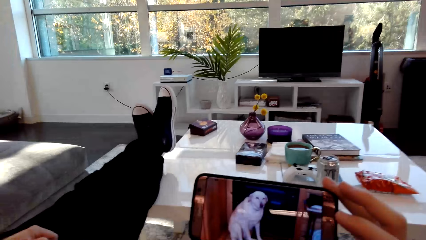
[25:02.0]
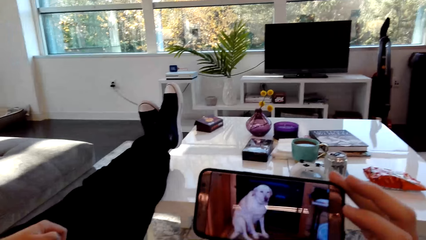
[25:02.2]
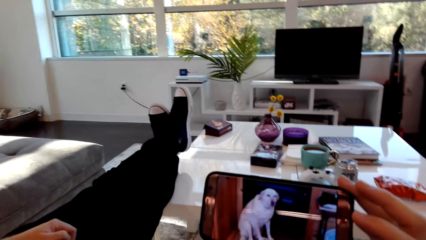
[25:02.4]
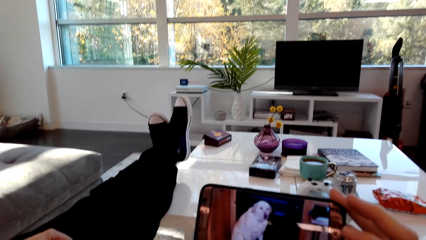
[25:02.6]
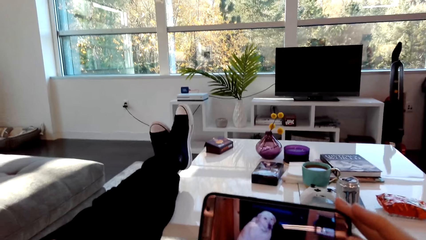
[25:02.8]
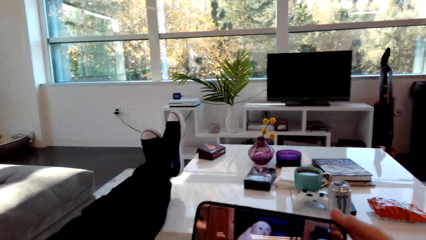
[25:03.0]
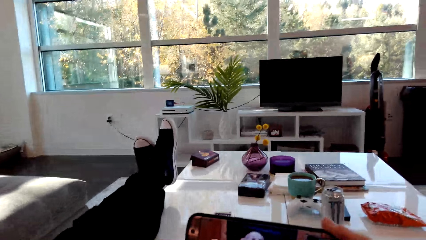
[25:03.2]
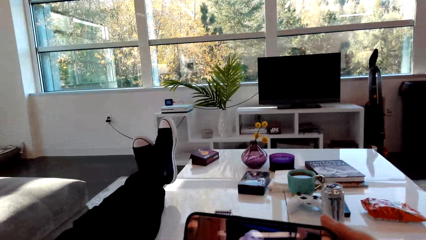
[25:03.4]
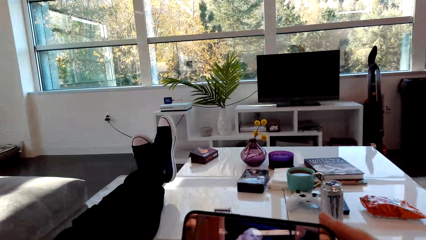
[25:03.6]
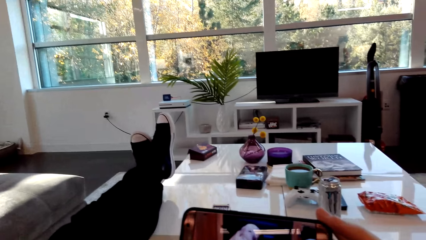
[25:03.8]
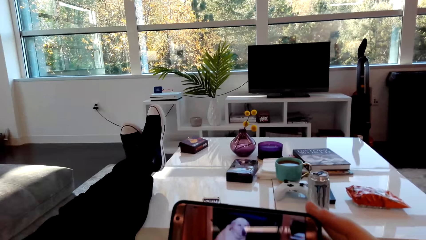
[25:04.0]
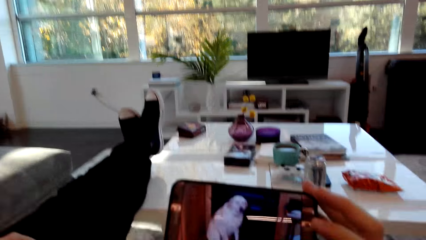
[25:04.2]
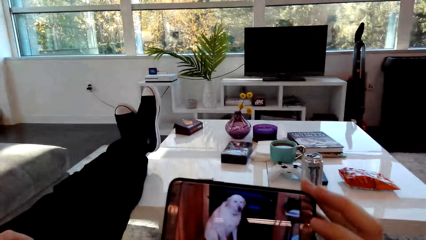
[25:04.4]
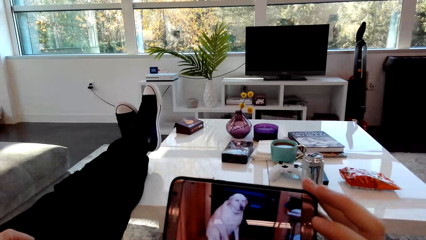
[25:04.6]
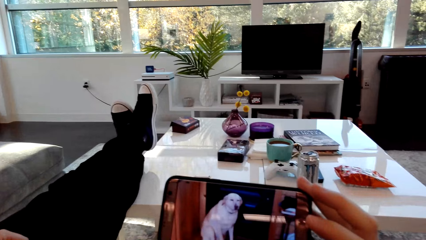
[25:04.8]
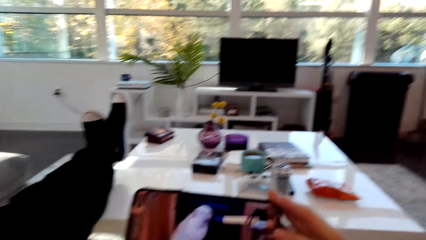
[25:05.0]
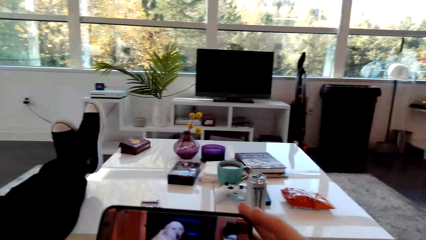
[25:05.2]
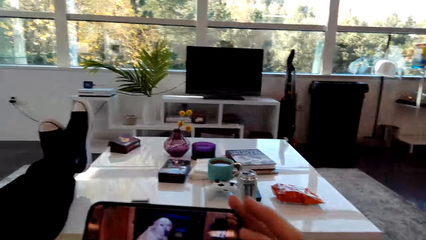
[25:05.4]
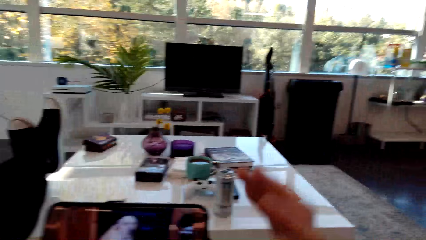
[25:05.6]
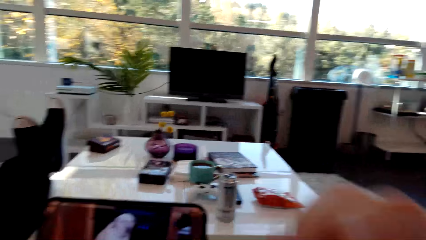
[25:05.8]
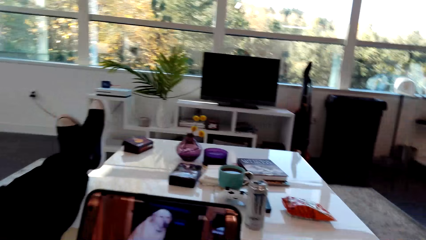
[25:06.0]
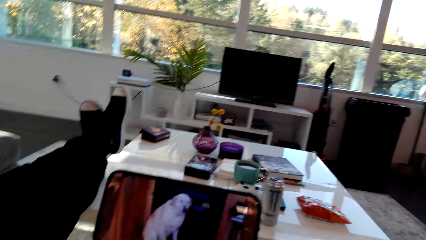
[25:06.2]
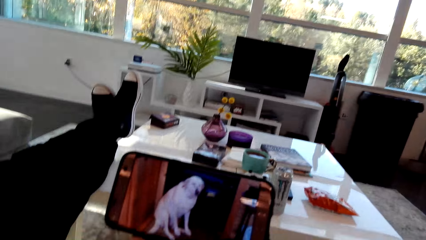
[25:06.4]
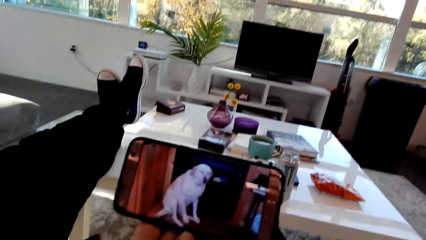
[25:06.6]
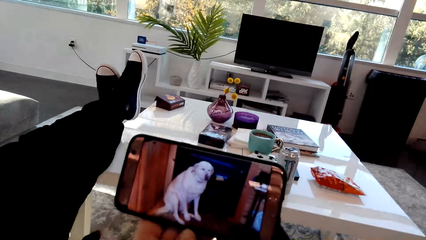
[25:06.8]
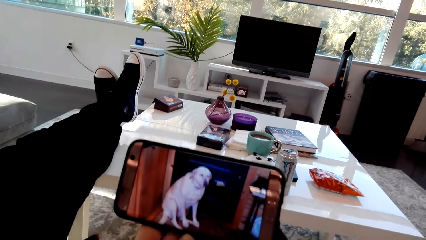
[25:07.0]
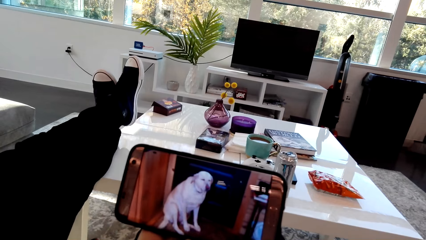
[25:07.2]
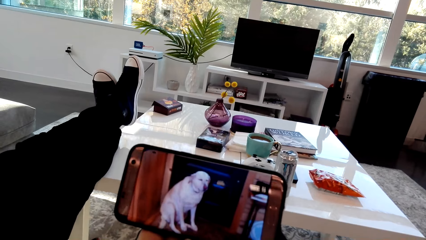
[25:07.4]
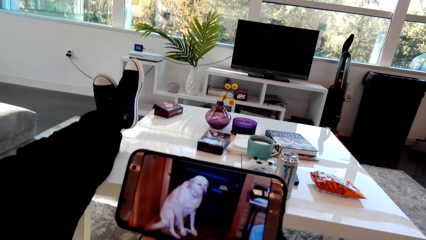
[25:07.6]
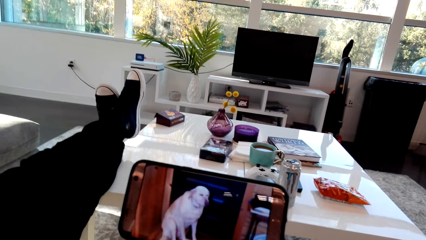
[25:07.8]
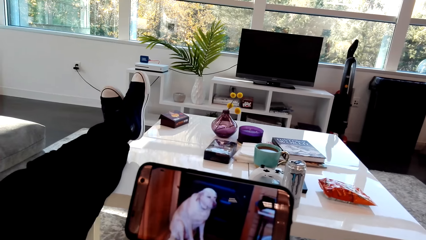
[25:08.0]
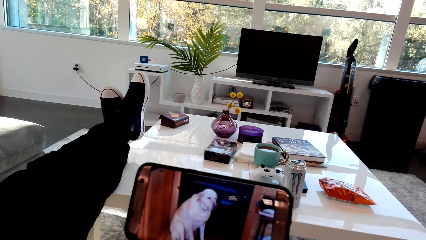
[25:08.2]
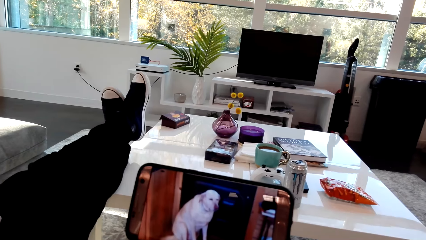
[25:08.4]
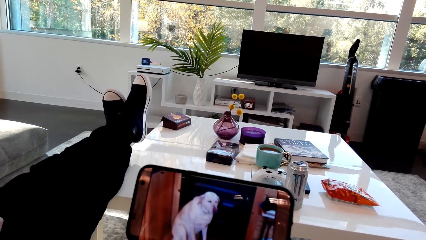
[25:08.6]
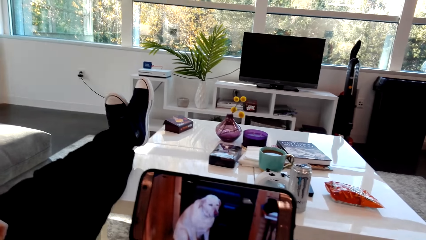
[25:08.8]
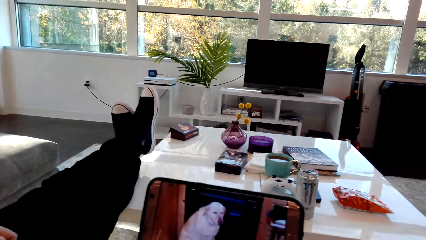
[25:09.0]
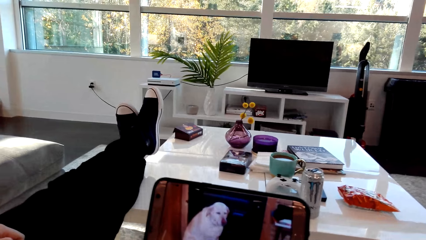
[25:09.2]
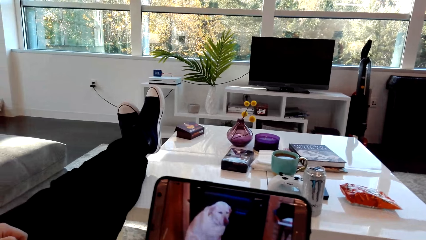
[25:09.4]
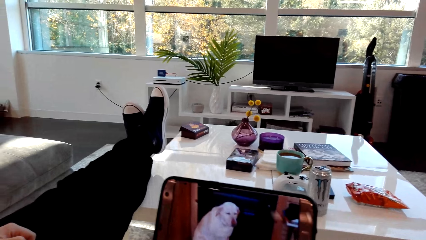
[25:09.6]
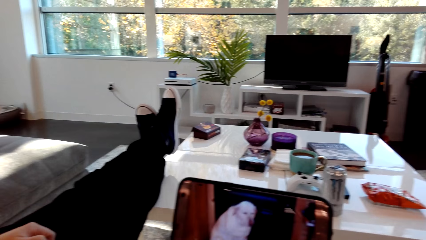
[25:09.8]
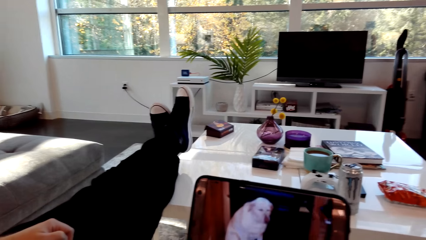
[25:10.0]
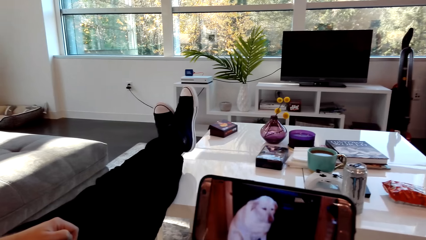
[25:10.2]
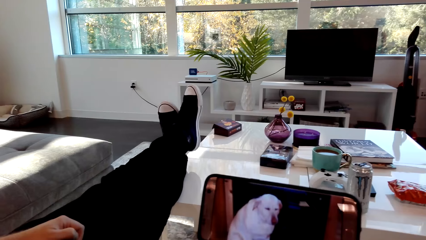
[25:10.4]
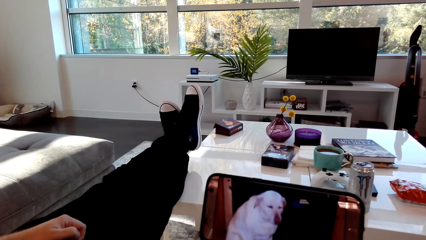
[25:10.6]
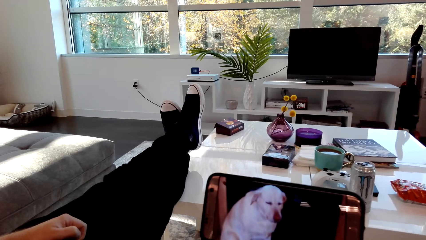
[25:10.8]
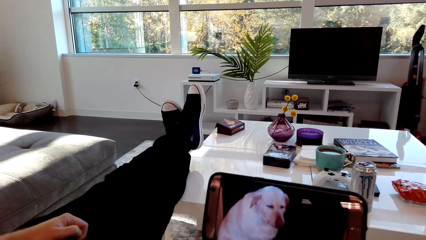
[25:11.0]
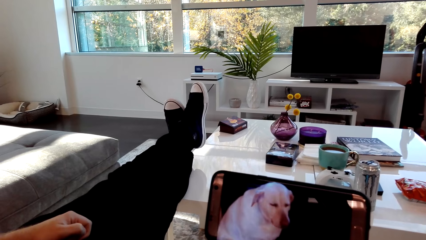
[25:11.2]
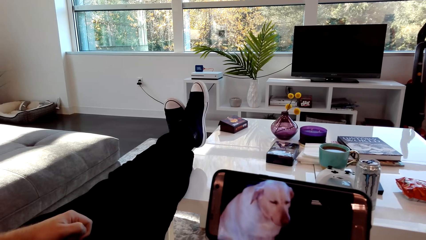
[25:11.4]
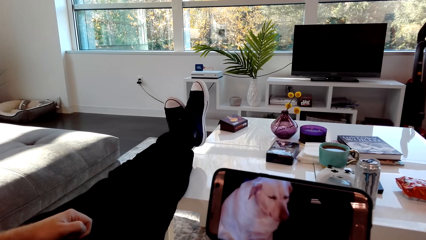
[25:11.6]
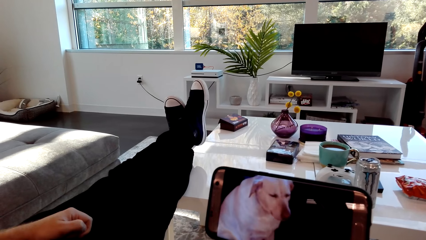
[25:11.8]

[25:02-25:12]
The camera wearer dialogs with a person. They watch a video on a phone.

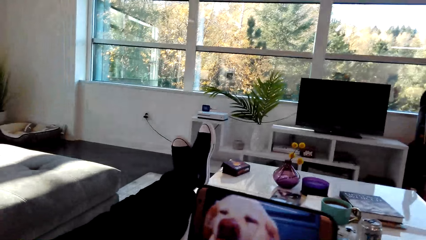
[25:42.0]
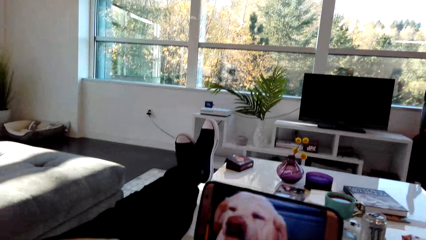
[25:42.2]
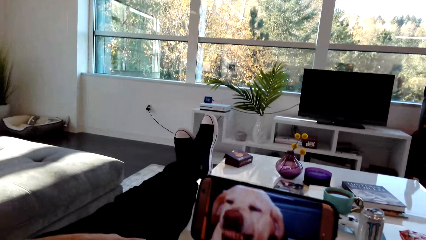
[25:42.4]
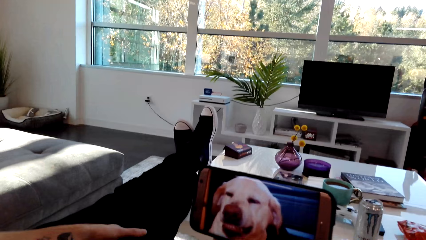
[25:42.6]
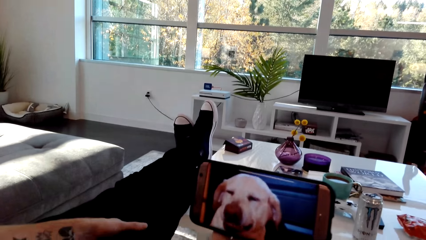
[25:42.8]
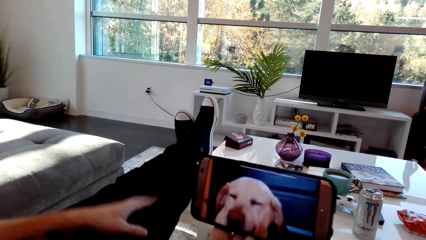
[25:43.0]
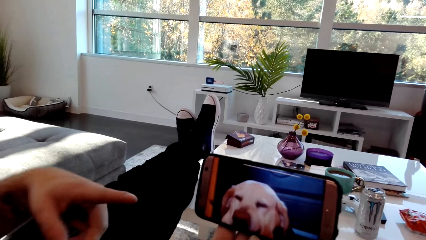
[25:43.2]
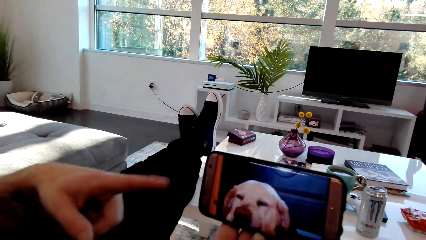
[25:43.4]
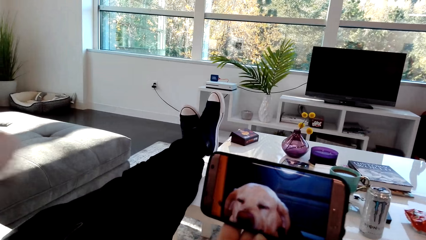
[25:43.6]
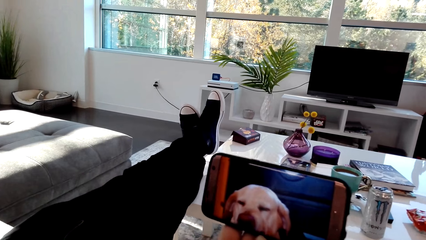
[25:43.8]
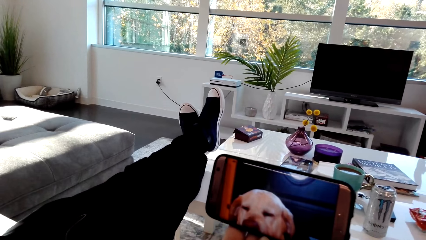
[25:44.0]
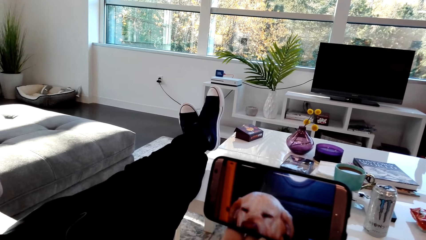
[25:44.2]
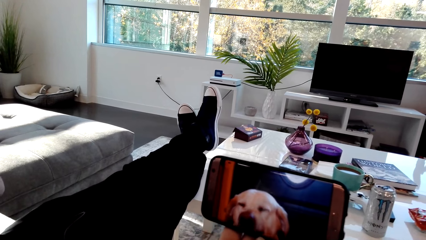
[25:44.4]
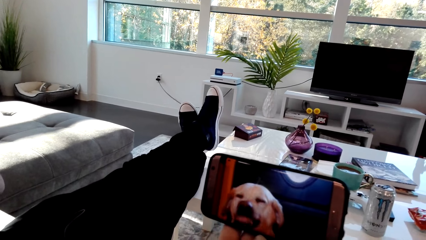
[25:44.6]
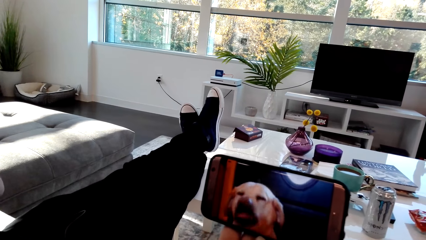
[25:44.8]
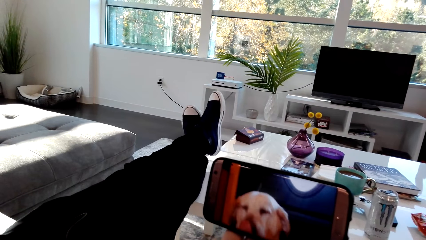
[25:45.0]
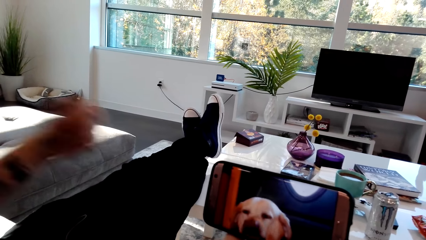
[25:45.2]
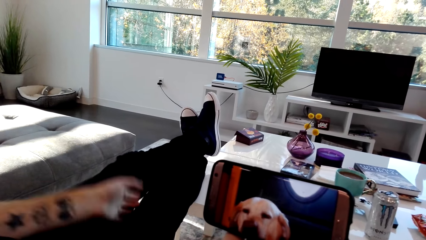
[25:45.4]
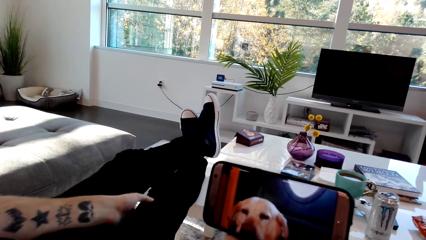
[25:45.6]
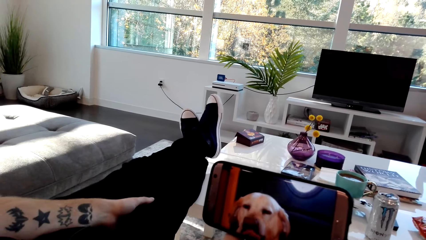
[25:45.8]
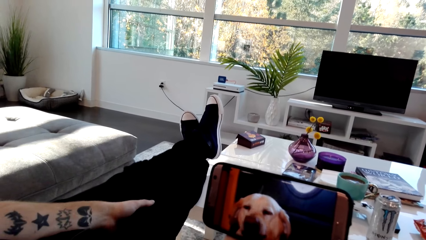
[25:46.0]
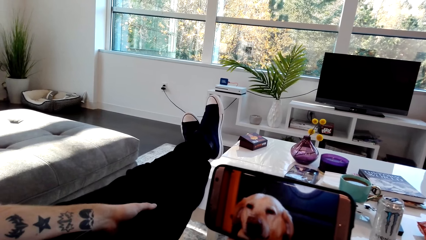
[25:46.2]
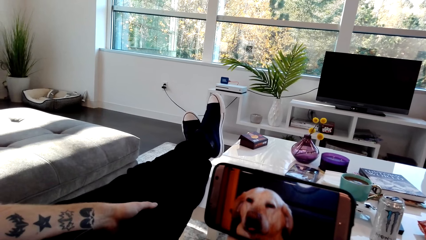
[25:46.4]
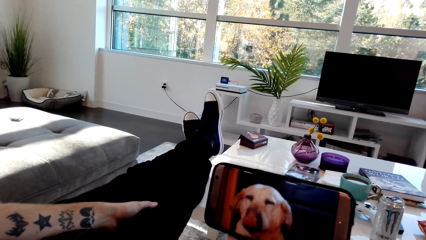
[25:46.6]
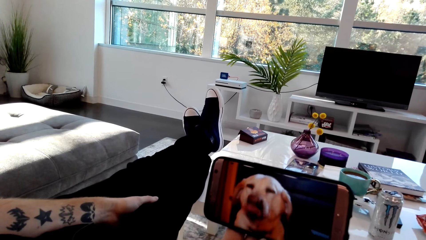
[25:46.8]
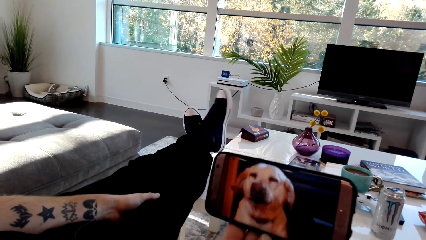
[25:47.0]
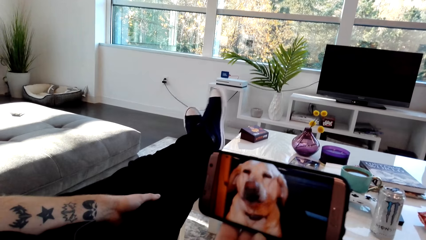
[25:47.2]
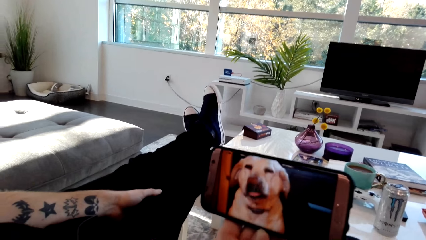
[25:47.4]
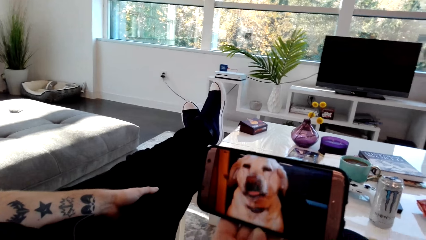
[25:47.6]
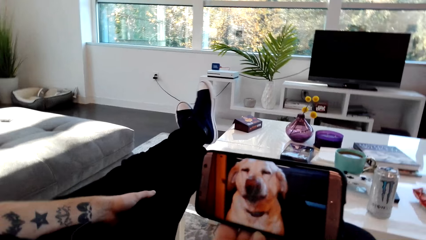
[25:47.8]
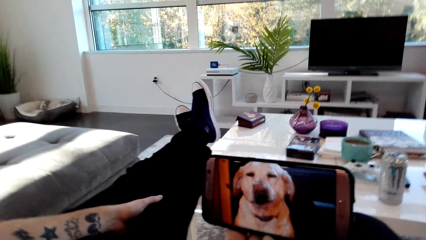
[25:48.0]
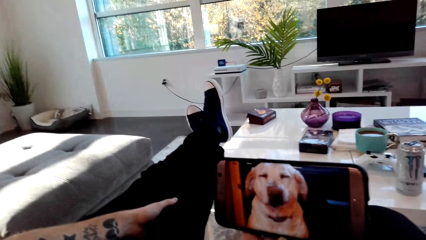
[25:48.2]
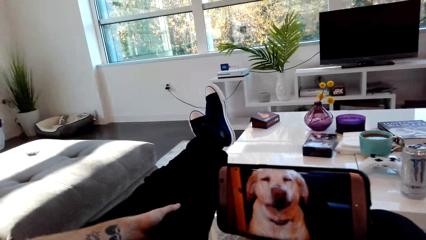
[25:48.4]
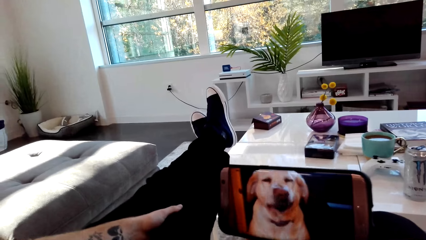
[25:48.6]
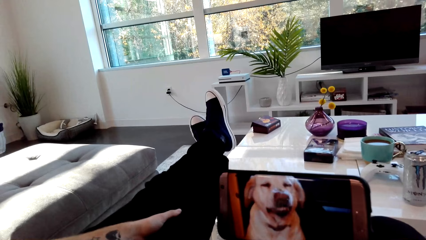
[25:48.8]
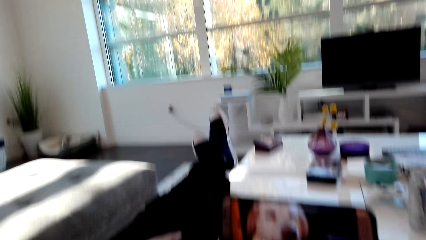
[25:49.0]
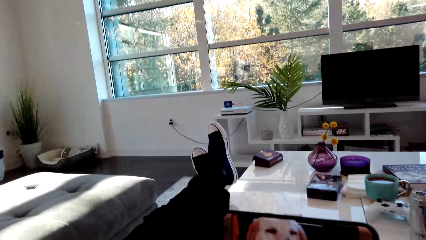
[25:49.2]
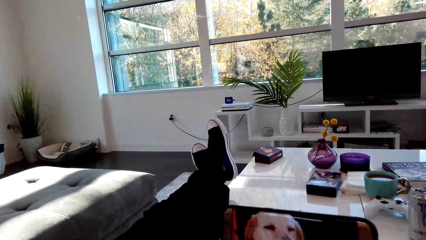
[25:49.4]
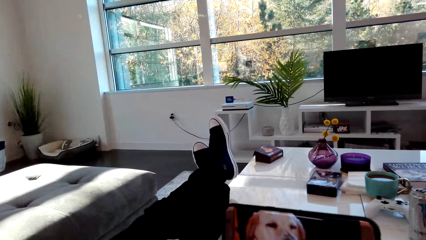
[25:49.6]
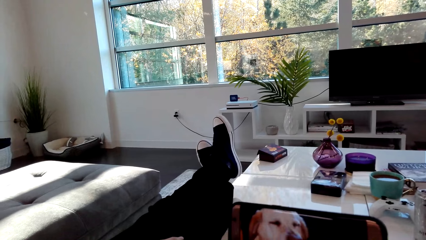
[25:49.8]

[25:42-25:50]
A man points the phone. The man dialogs with the camera wearer.
